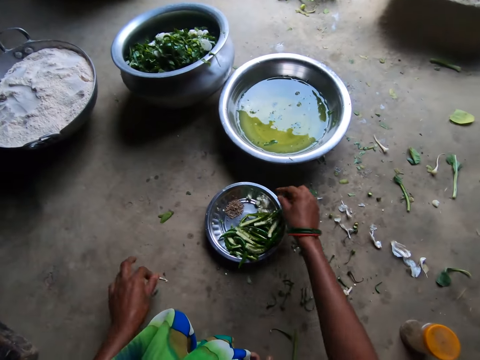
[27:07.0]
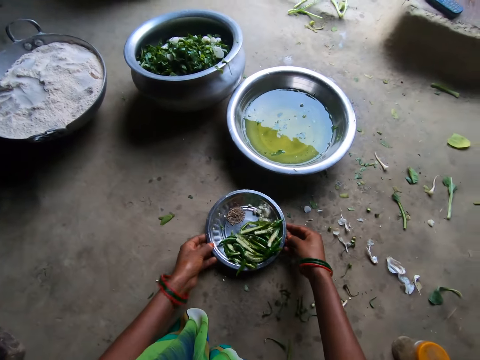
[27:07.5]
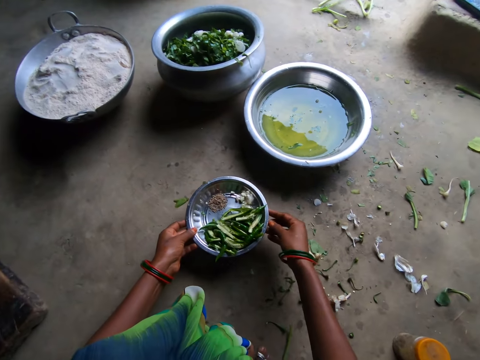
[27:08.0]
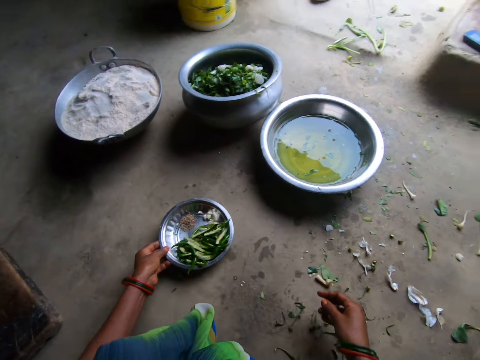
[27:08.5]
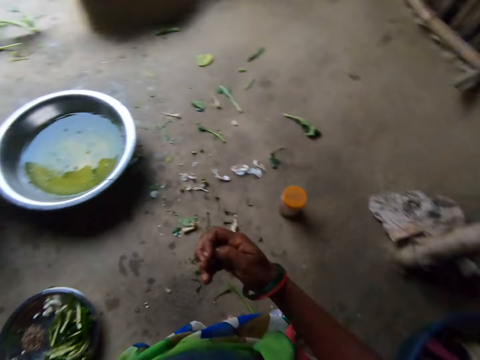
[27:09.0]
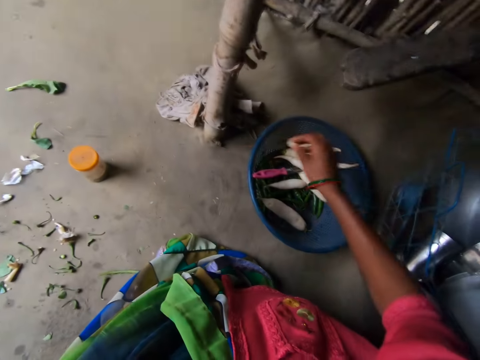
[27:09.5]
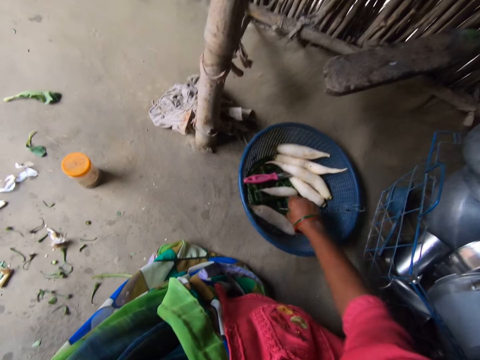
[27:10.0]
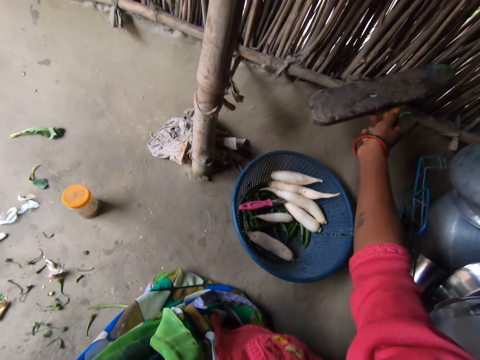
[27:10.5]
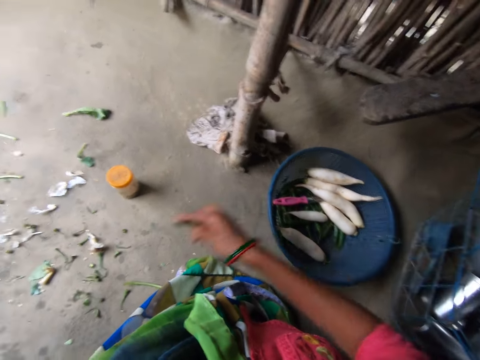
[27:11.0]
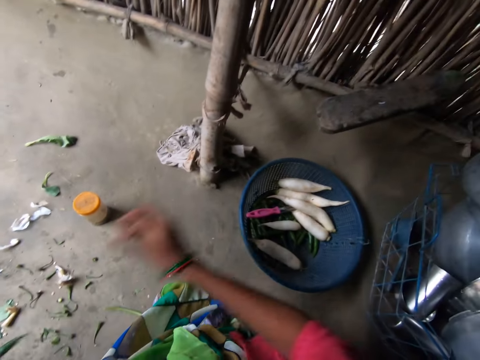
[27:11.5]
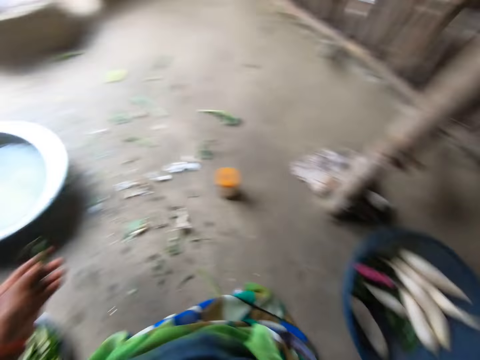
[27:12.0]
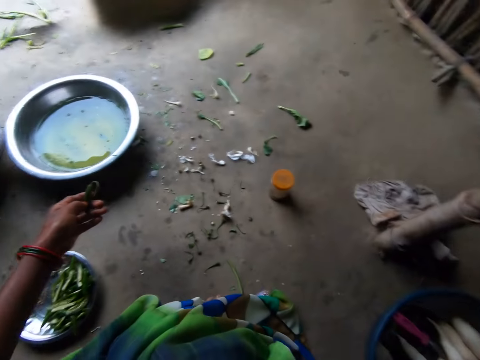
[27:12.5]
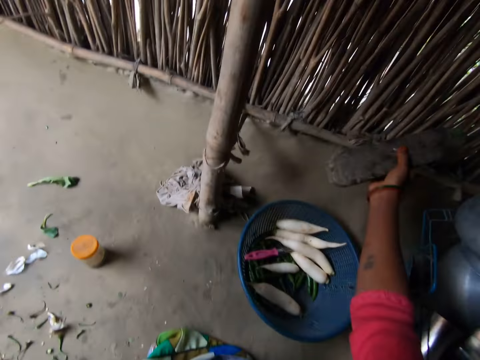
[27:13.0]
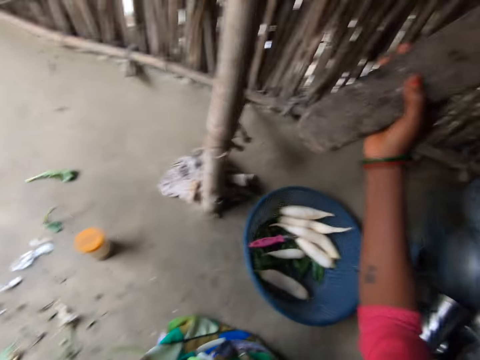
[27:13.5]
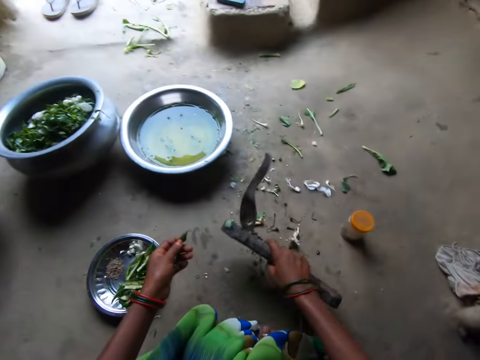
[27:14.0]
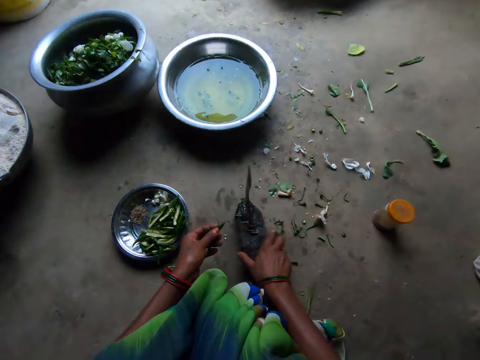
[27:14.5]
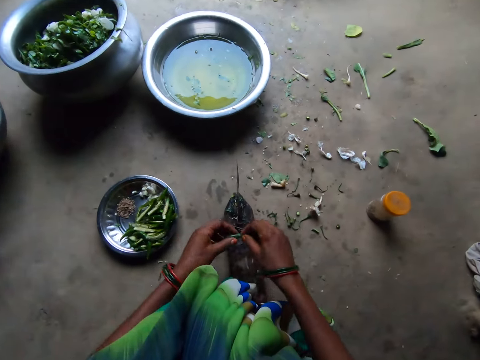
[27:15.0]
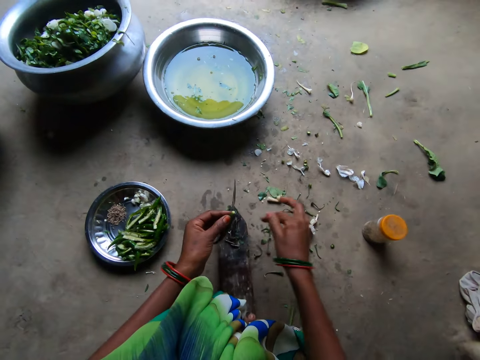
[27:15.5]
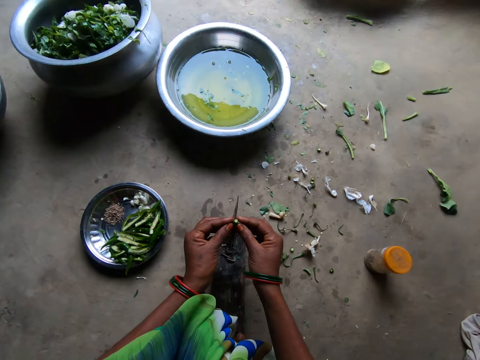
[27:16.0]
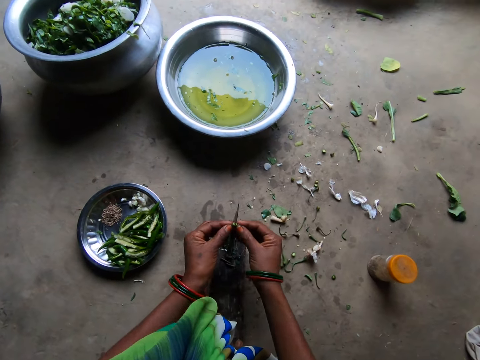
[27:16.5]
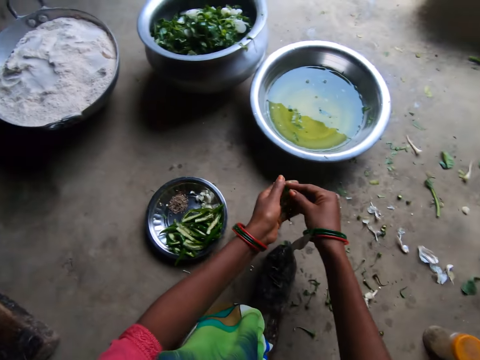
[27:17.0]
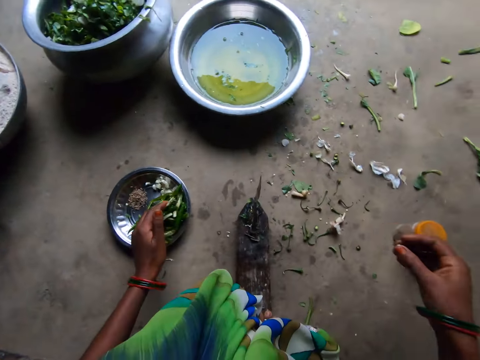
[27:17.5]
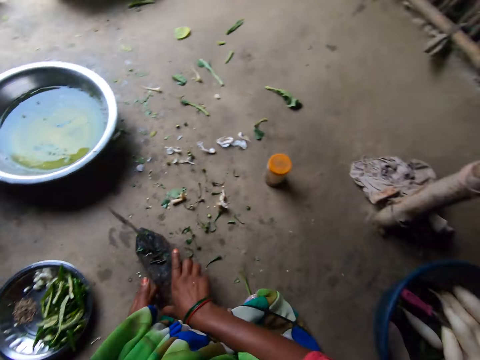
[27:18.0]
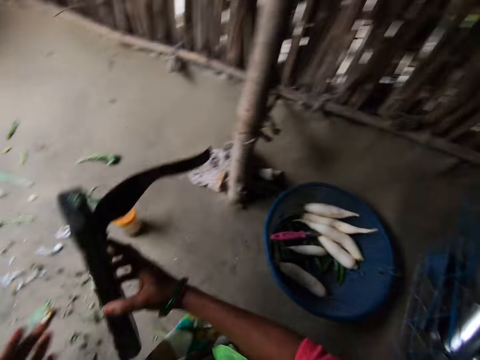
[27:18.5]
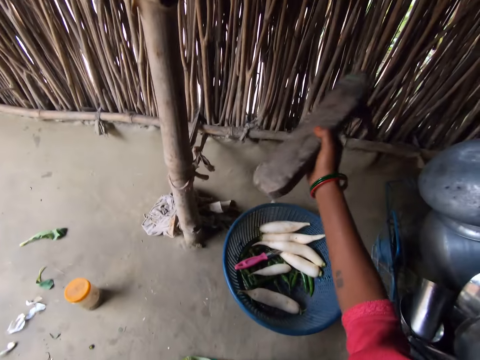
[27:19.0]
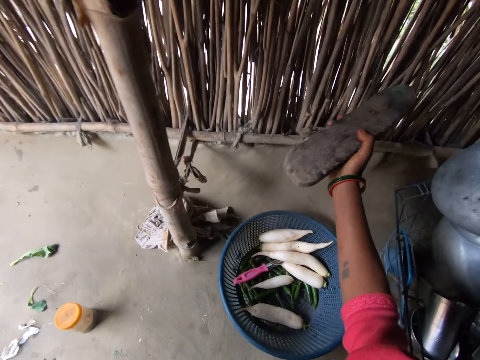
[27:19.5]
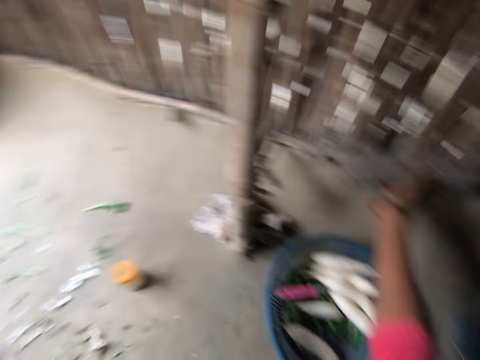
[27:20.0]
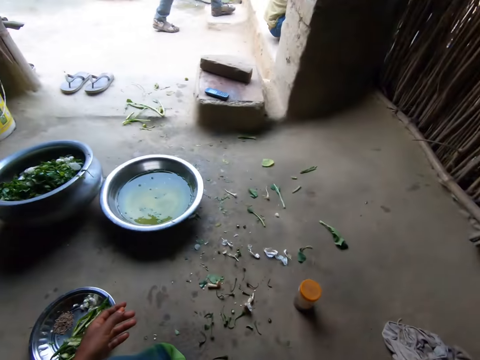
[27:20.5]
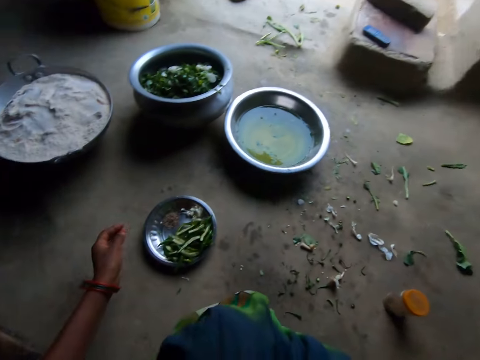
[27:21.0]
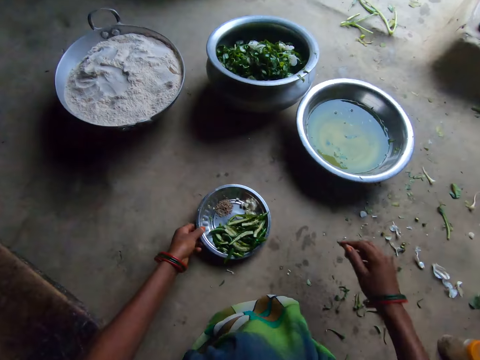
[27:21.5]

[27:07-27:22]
The camera wearer puts the grain in the dish. They move the plate of beans and seeds aside. They throw something green aside. They pick a leaf from a basket. They pick a club or wood fixed with a scalpel. They drop the sickle. They cut the beans with the hand. They cut the green on the scalpel fixed on the wood. They drop the beans. They pick the club. They return the wood. They drop the sickle.

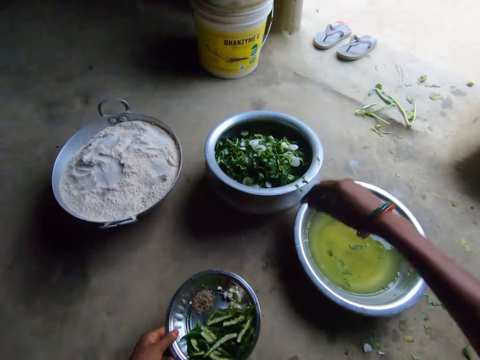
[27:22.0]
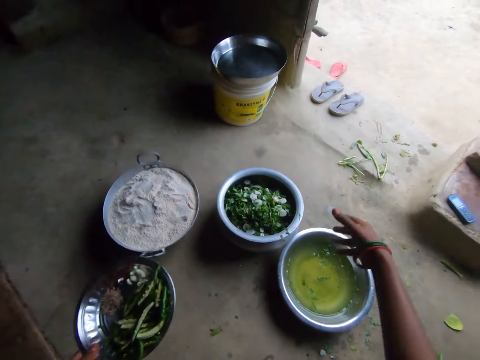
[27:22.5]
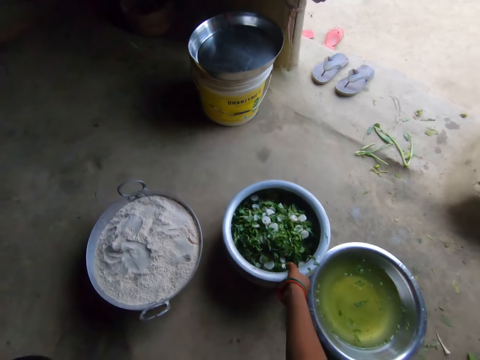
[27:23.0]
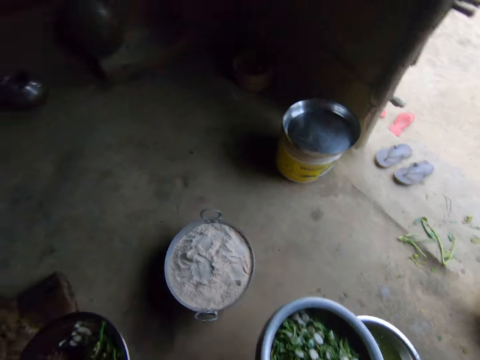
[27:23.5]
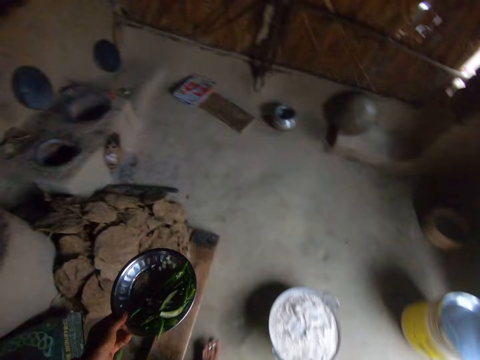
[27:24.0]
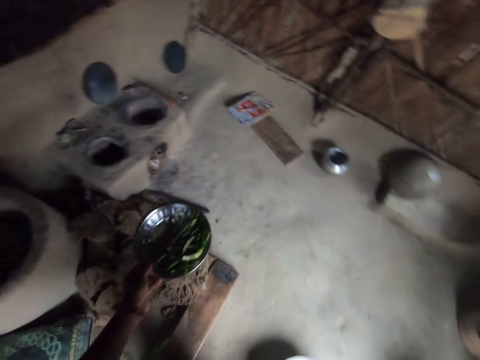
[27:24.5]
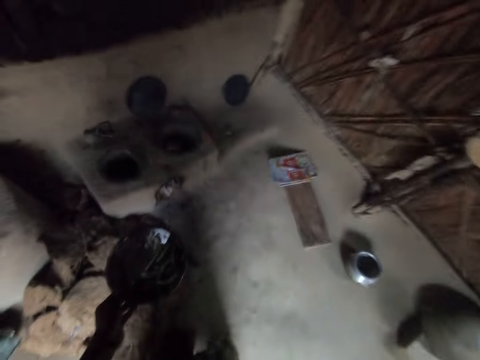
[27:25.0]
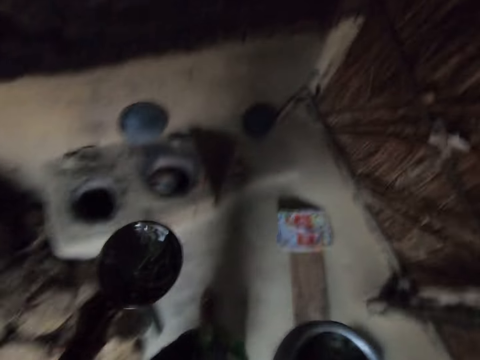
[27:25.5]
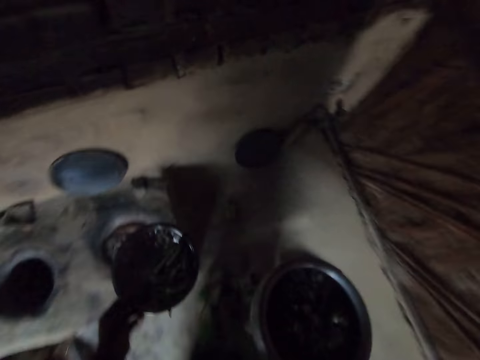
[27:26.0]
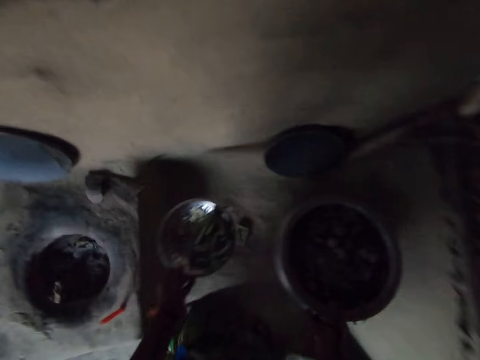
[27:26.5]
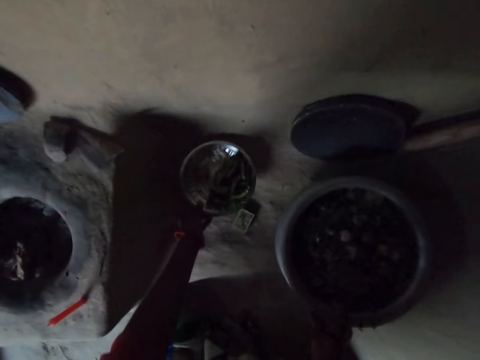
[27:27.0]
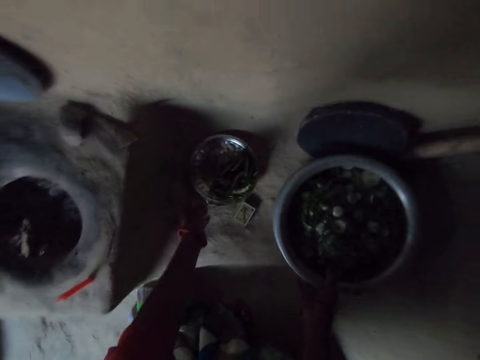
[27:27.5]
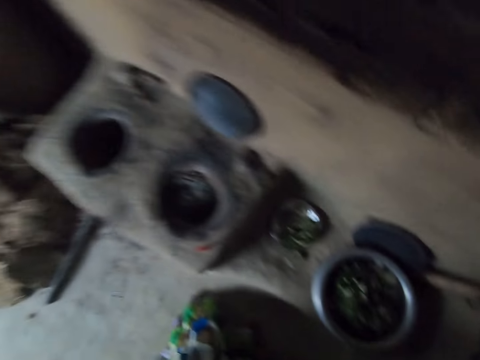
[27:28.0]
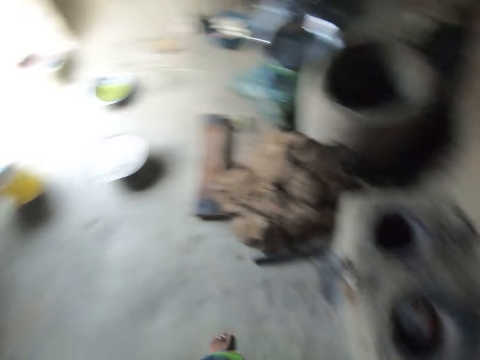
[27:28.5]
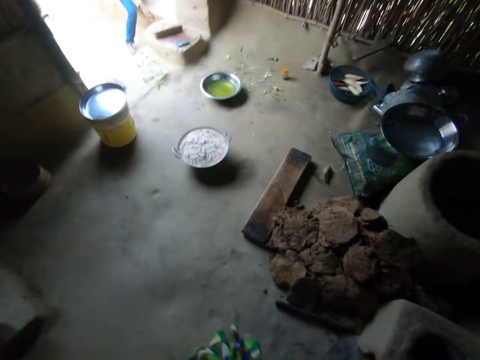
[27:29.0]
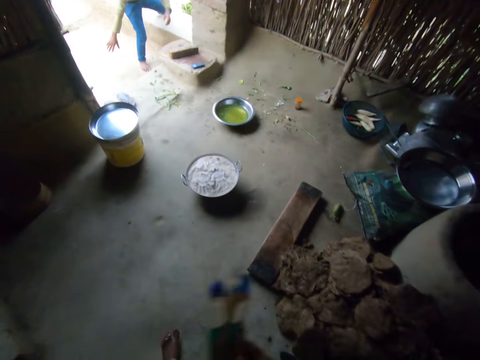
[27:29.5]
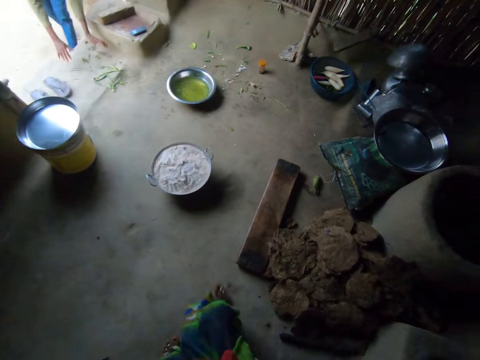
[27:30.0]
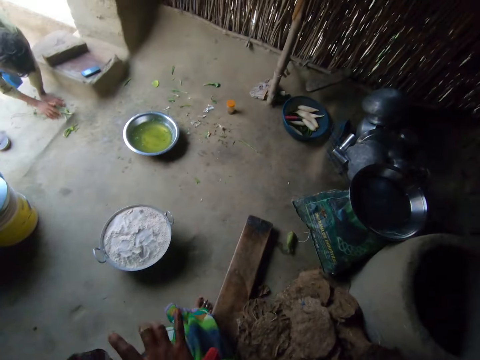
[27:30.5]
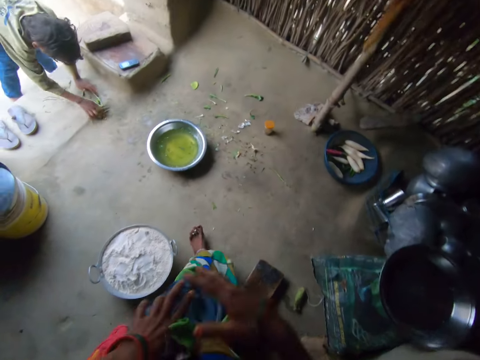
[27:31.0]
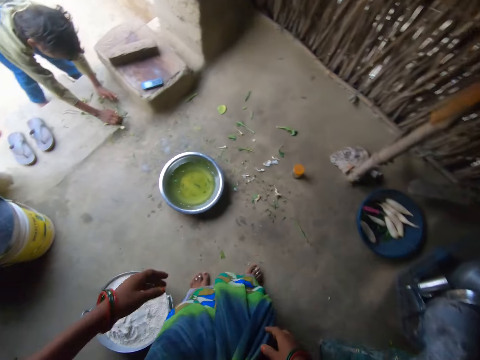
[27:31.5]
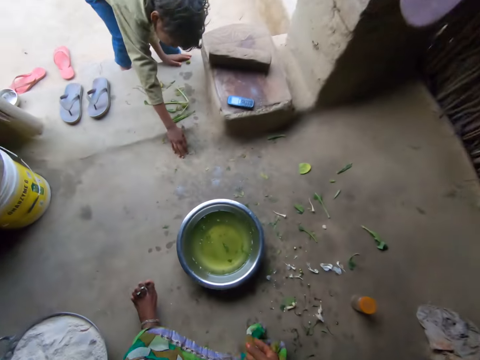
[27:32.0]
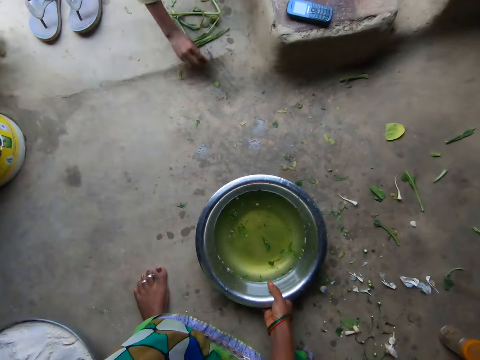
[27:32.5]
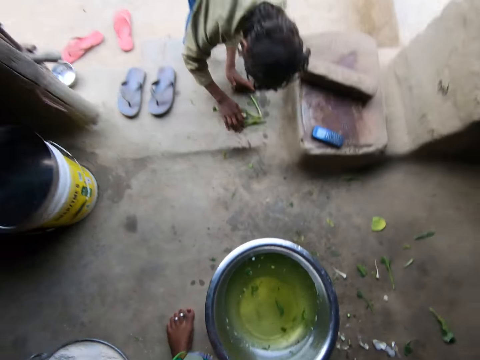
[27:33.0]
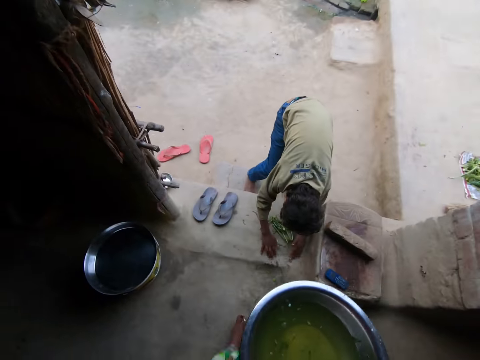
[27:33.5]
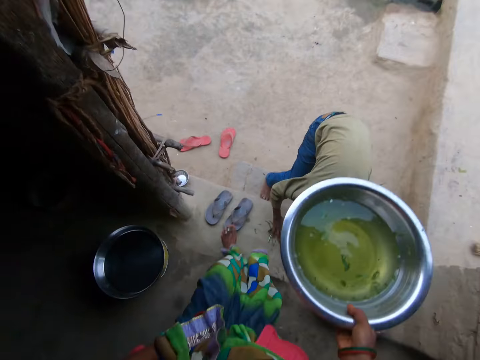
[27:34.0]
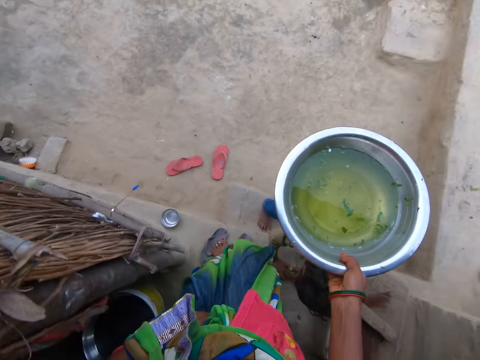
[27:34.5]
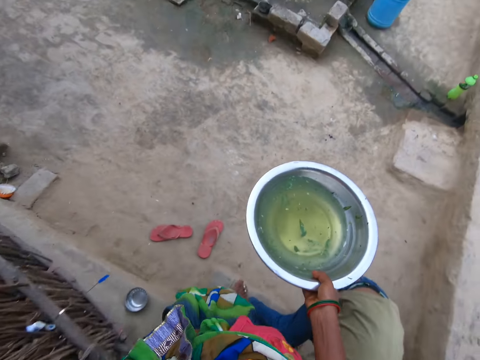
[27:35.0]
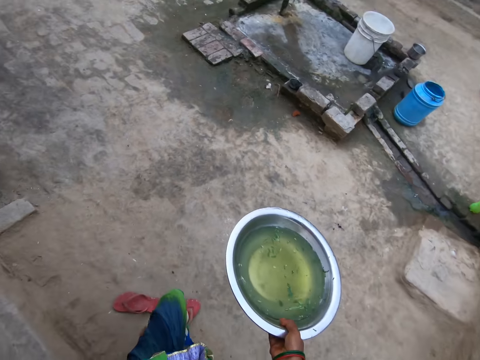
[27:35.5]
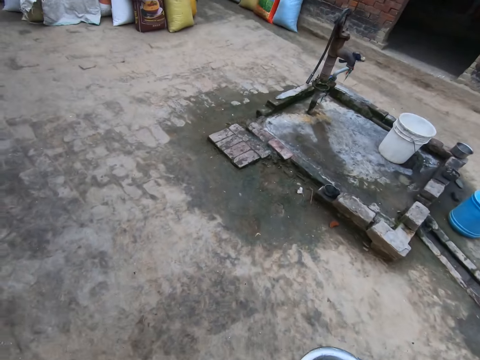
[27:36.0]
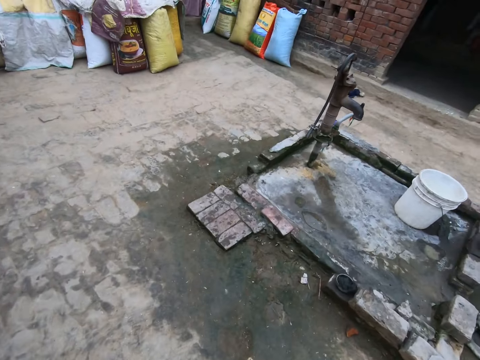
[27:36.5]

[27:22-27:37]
The camera wearer picks the plate of seeds and beans. They pick a bowl of lettuce. They drop the bowl of seeds and beans and the bowl of lettuce aside. They walk. A person collects the vegetable cover. The camera wearer picks a bowl of water.
